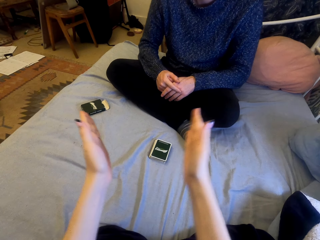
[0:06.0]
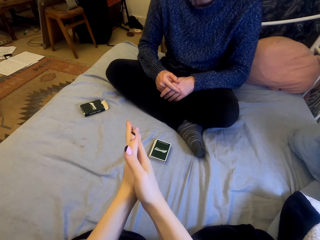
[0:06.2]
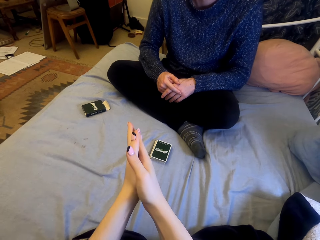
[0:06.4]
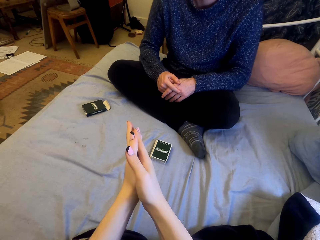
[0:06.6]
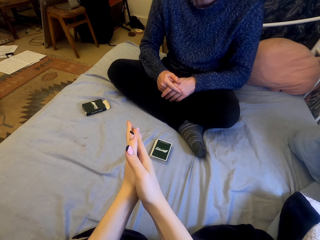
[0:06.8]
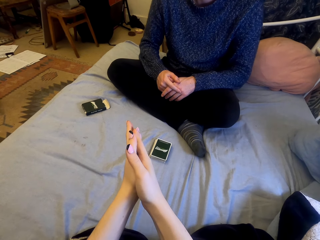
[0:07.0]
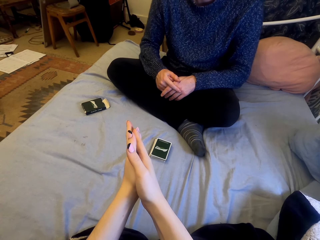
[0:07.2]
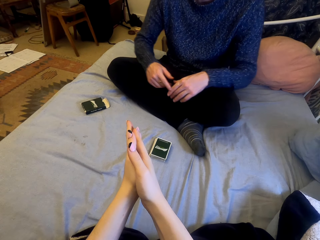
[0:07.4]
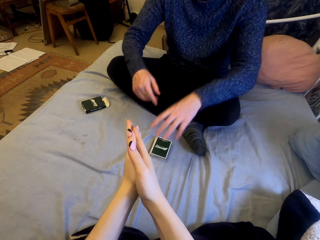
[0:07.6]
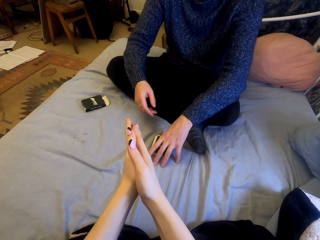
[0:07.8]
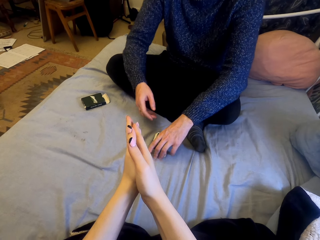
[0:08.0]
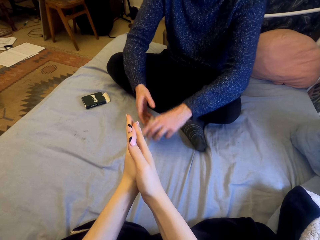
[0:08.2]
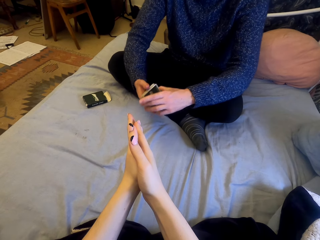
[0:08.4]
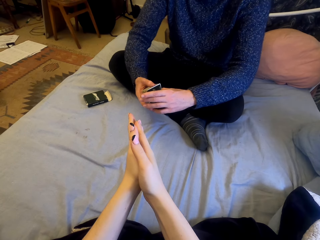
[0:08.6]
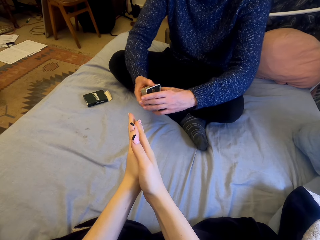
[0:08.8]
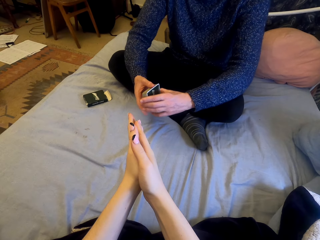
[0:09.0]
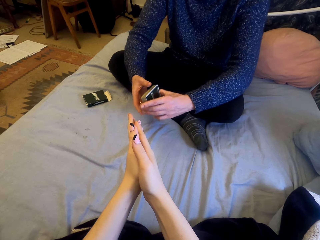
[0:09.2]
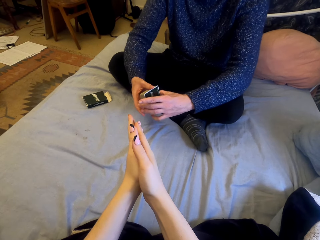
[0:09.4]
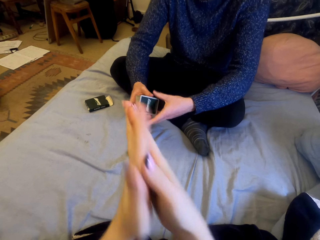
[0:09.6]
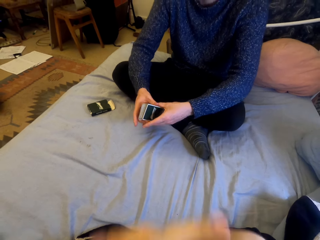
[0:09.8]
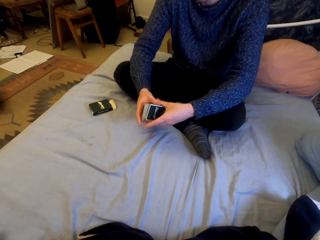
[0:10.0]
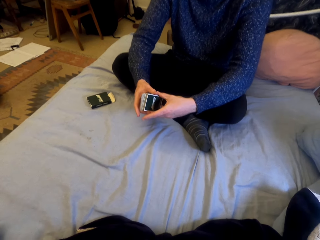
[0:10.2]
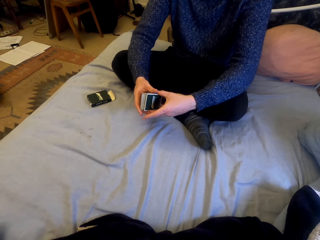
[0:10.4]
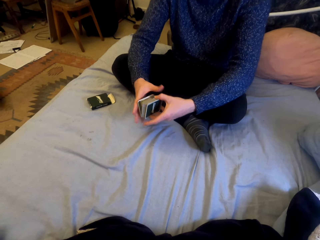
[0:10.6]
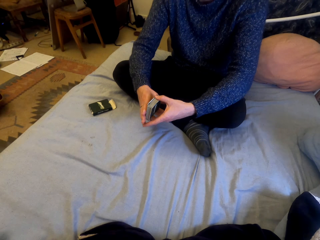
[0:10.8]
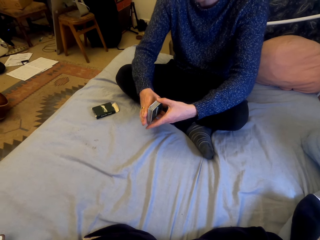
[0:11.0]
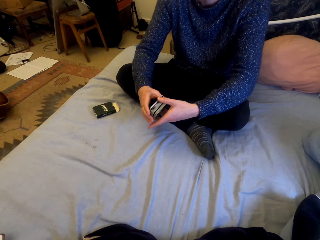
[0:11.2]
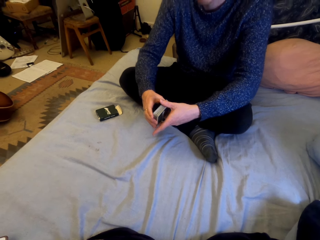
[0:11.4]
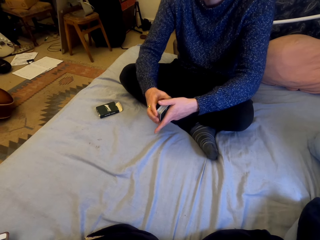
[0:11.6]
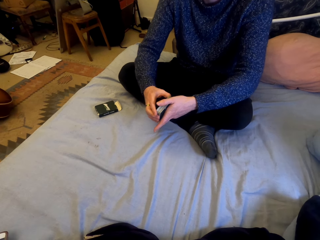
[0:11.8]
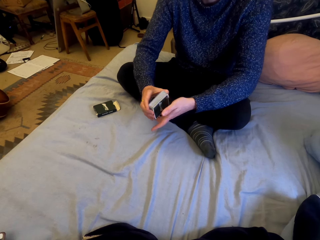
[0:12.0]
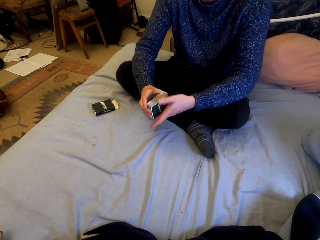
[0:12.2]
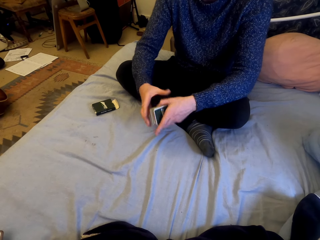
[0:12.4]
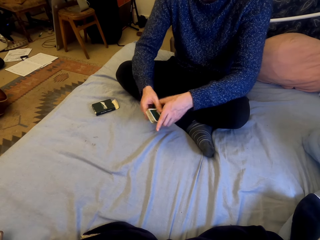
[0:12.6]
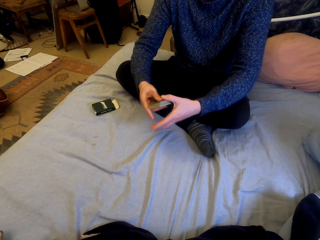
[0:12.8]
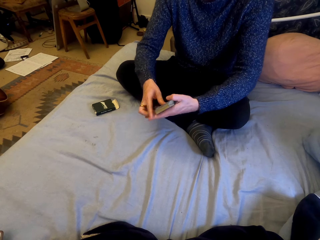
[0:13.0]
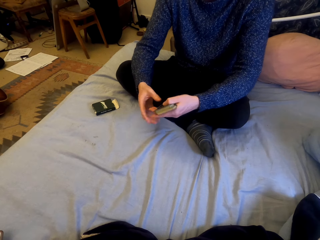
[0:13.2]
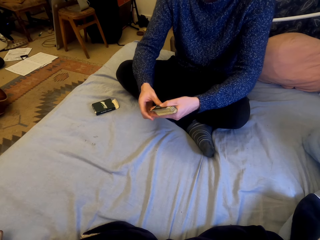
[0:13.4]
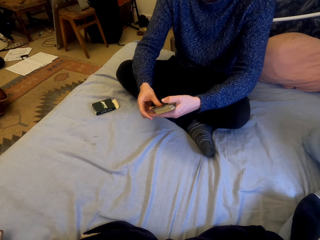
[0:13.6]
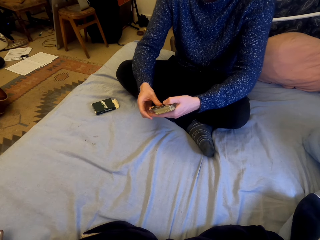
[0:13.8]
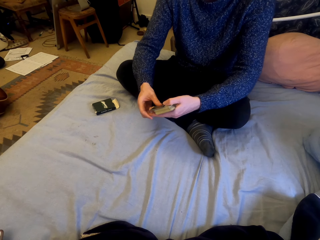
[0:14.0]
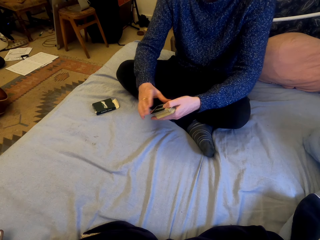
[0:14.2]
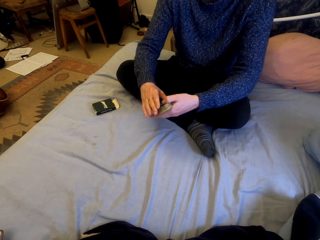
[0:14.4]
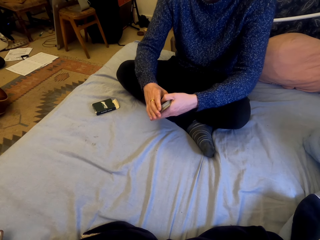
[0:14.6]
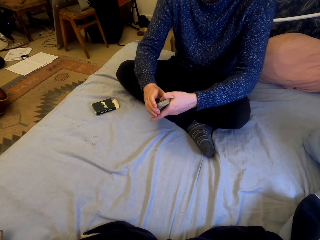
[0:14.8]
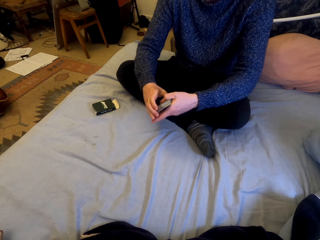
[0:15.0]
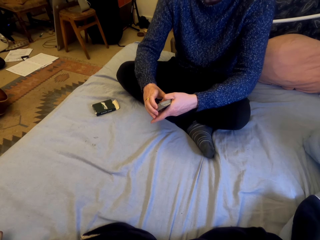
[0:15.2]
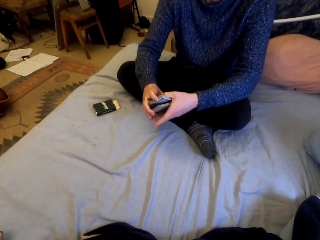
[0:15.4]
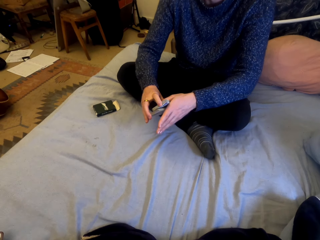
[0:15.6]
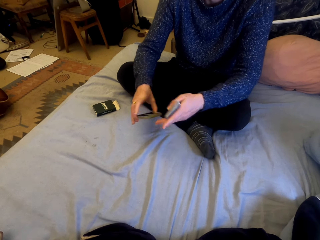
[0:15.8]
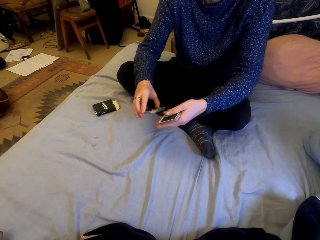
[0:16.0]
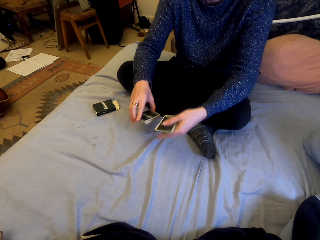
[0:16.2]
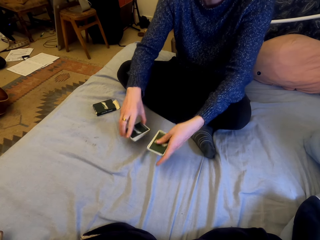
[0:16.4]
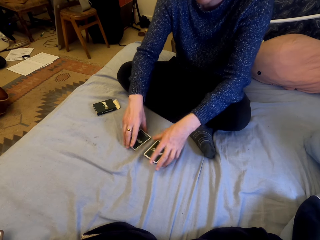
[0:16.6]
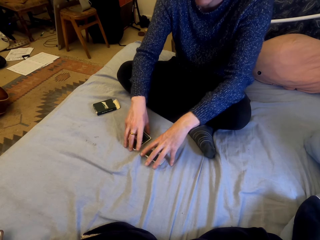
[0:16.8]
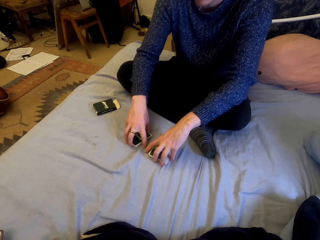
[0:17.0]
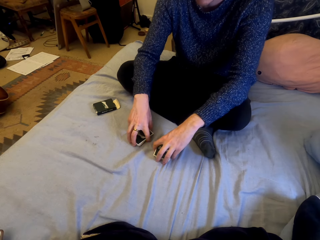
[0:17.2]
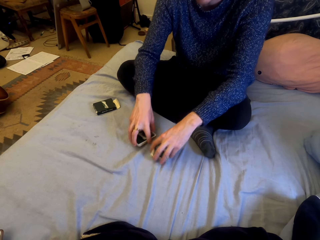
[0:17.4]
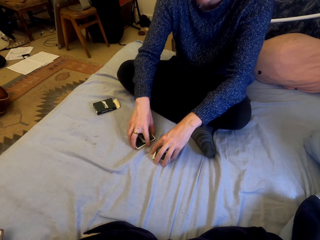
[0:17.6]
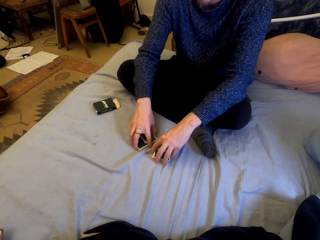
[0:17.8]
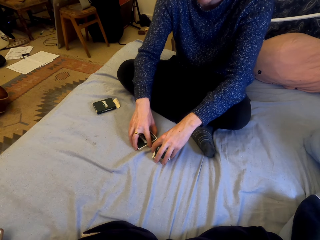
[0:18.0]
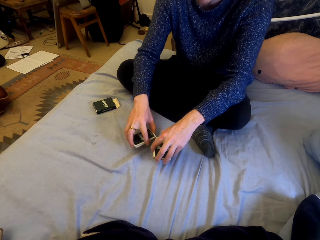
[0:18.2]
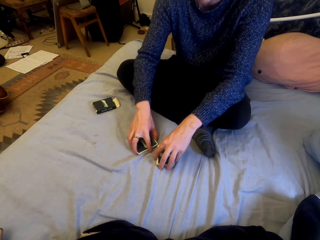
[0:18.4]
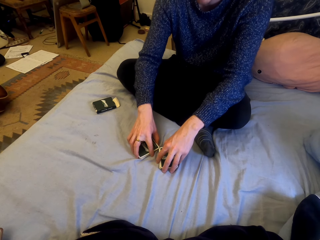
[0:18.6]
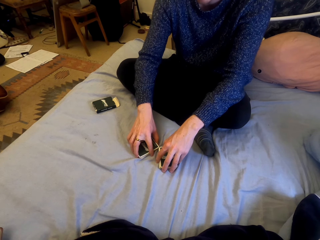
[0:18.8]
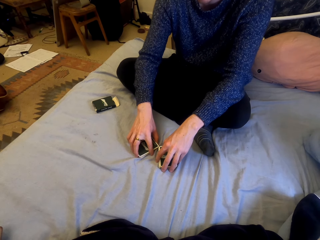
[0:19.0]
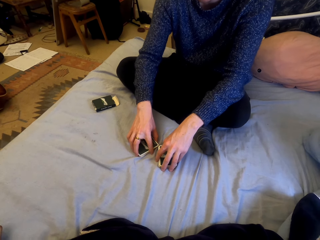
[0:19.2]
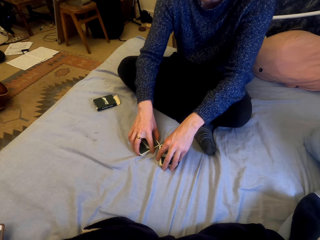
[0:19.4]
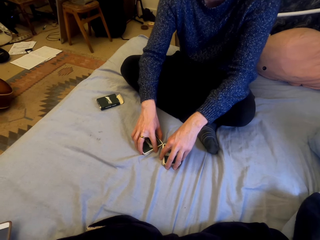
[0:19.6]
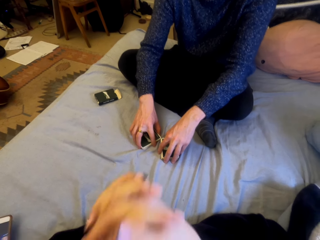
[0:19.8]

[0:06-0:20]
A man picks the cards. The man talks to the camera wearer. The man puts the cards down. The camera wearer puts the cards down.

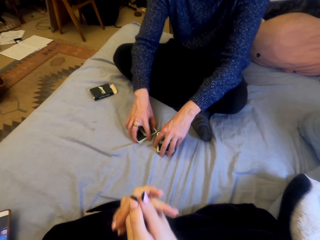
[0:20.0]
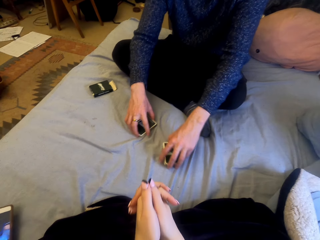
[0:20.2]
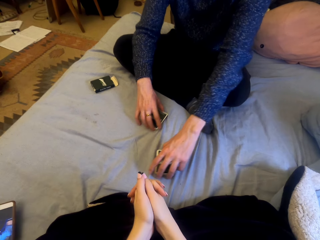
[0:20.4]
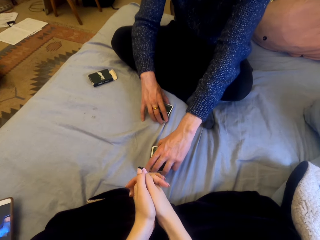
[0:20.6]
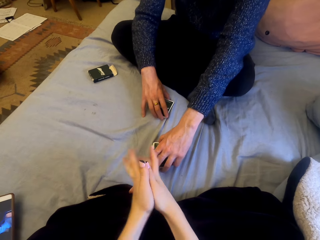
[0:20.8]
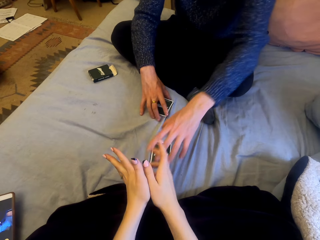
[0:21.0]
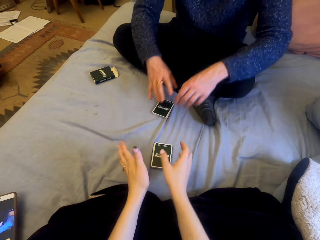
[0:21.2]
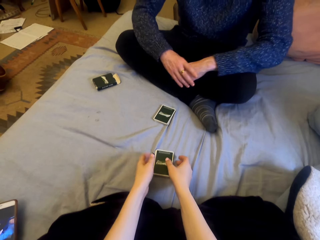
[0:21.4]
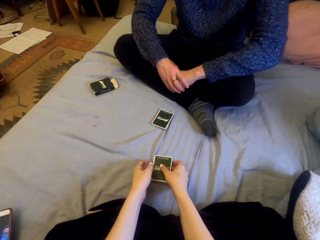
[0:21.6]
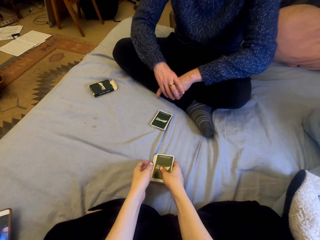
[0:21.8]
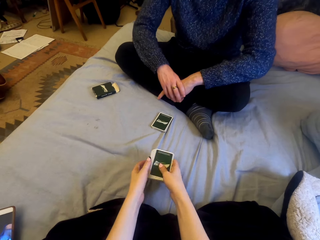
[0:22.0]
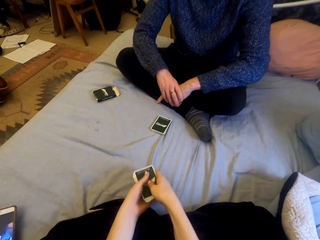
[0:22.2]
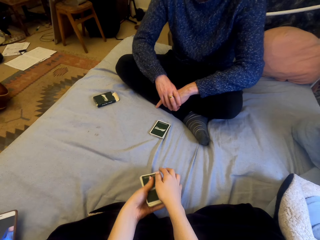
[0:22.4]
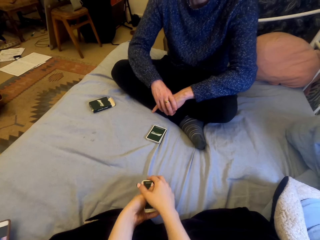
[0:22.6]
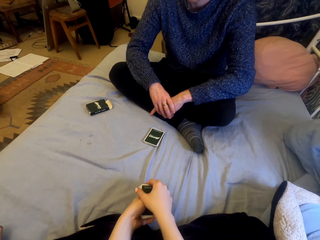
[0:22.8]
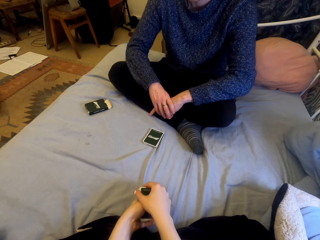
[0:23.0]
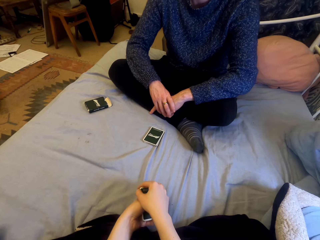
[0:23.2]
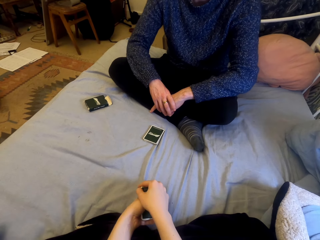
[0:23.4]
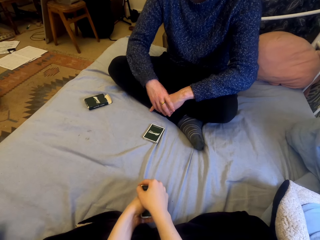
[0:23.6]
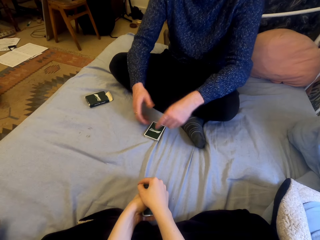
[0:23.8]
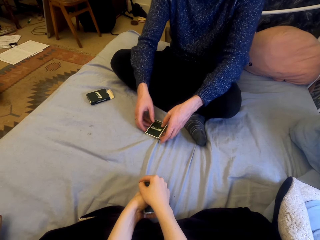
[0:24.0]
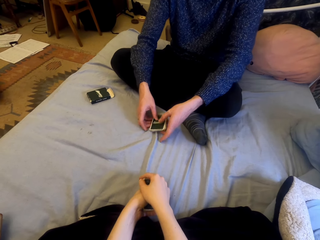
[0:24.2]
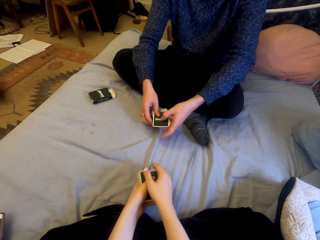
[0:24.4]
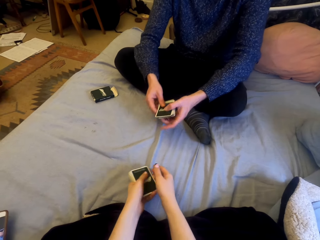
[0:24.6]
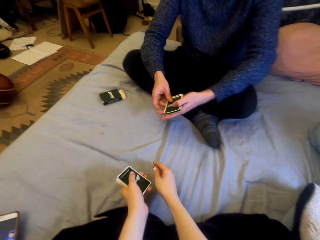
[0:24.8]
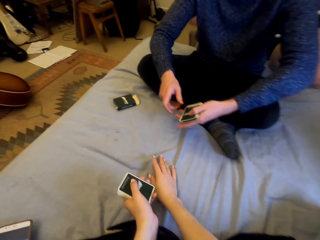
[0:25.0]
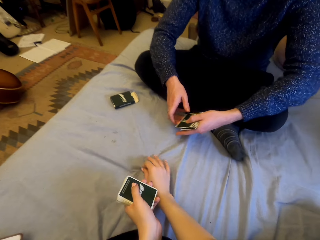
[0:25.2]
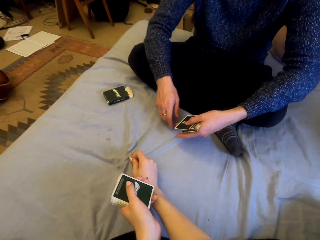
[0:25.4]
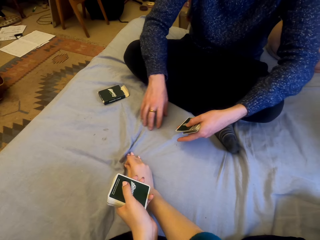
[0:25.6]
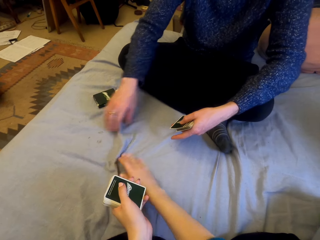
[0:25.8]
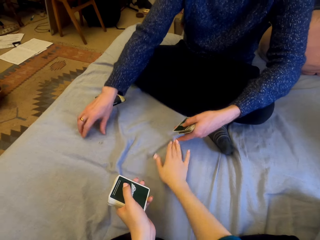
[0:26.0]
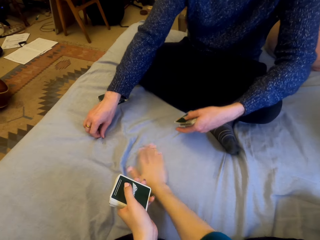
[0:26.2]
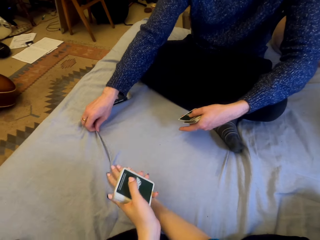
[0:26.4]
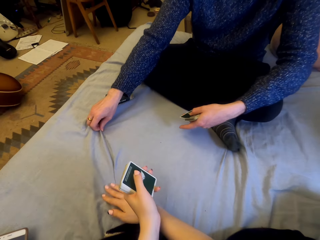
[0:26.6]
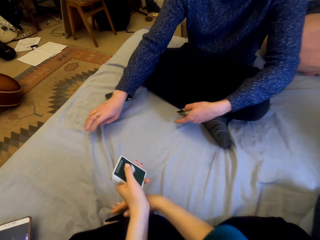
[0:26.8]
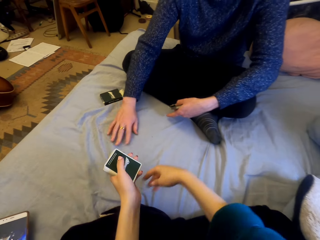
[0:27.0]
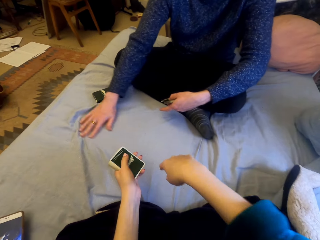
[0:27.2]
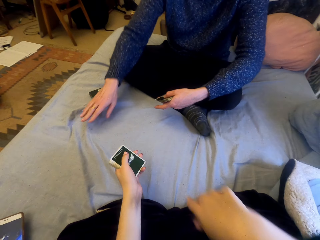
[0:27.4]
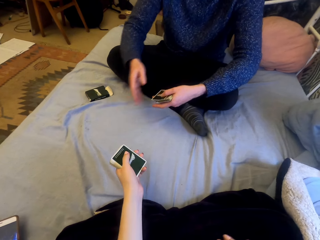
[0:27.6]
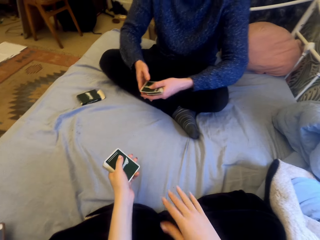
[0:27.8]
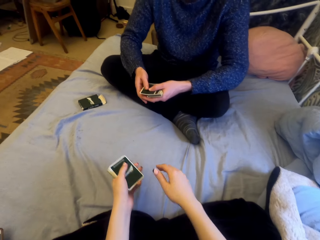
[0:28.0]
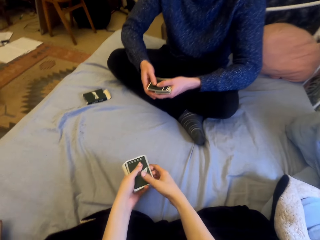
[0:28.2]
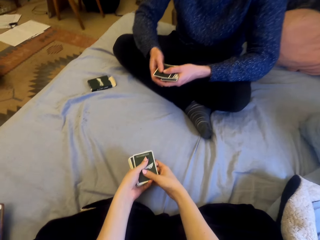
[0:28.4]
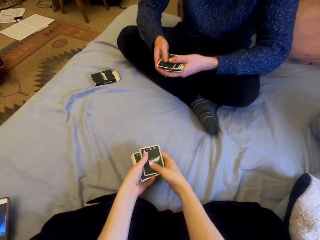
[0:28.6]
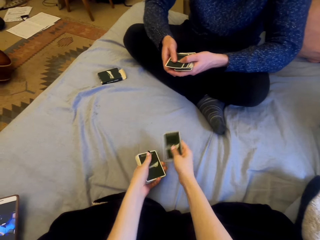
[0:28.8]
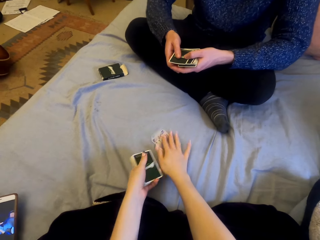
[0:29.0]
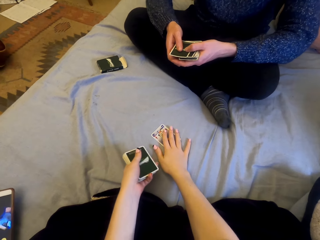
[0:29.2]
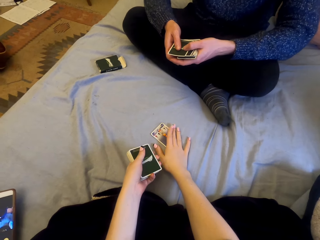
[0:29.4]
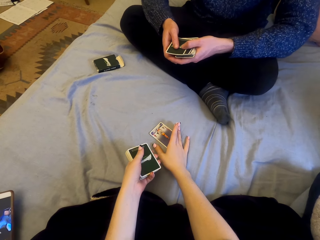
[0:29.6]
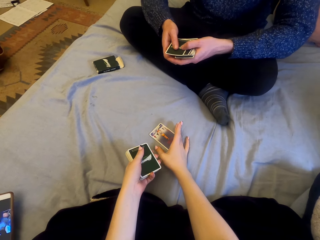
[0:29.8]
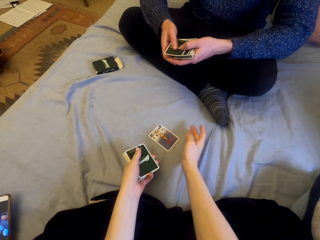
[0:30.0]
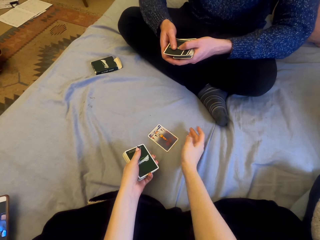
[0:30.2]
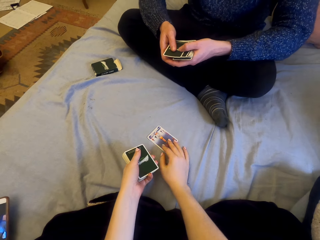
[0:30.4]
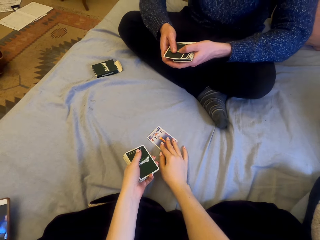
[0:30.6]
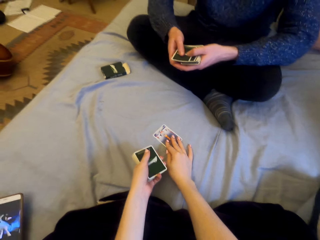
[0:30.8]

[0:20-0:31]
The camera wearer picks the cards. A man talks with the camera wearer. The man flattens the sheet. The camera wearer puts the cards on the sheet. They play cards with the man.
